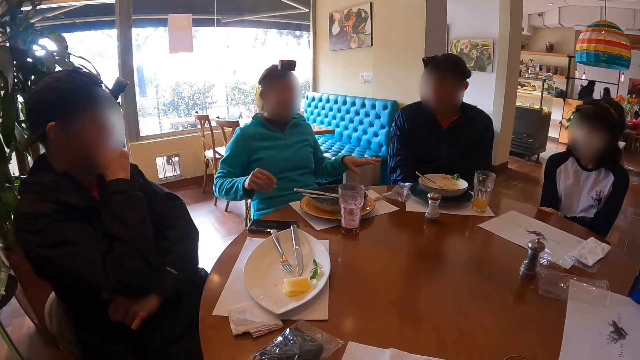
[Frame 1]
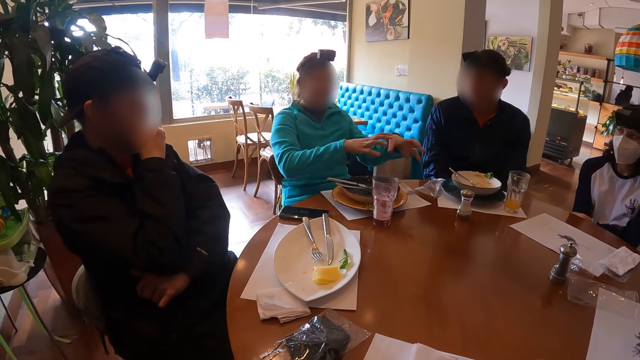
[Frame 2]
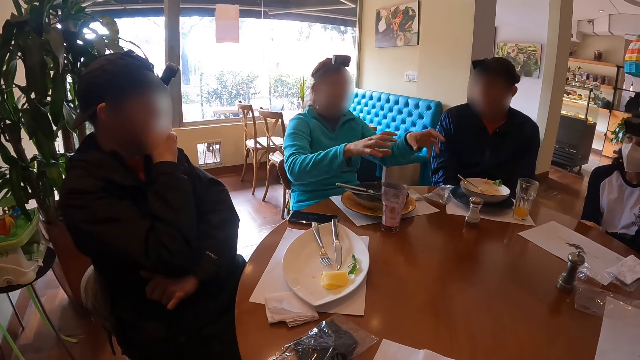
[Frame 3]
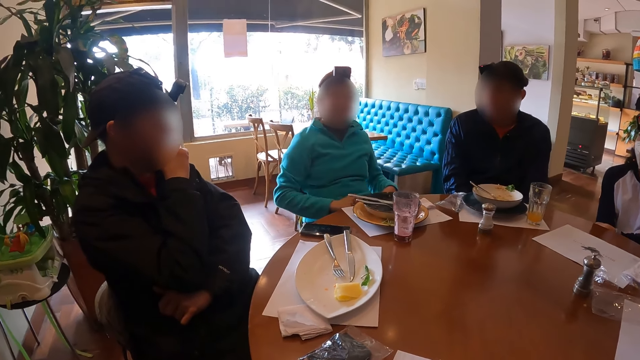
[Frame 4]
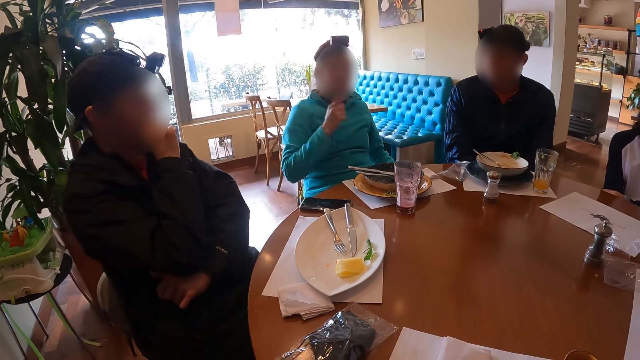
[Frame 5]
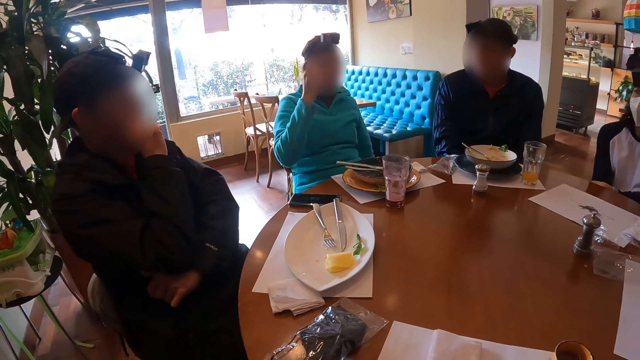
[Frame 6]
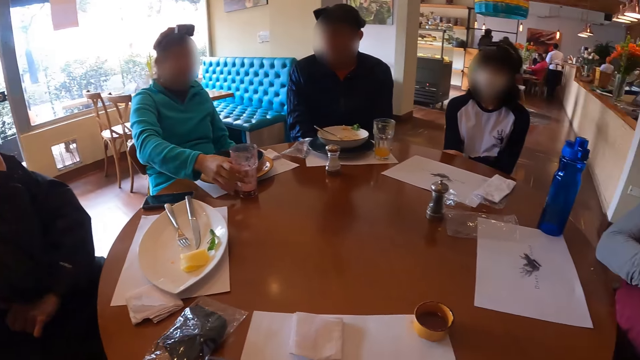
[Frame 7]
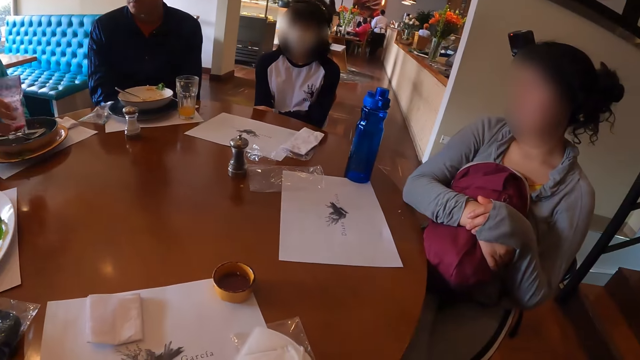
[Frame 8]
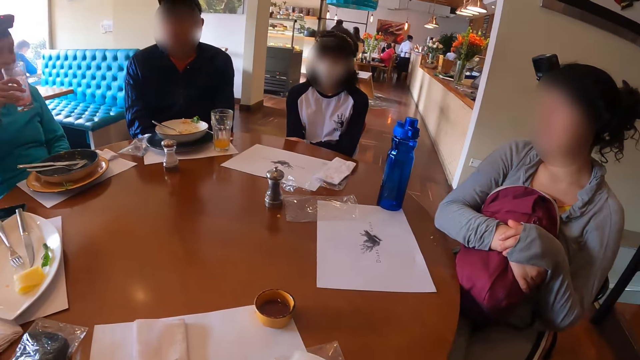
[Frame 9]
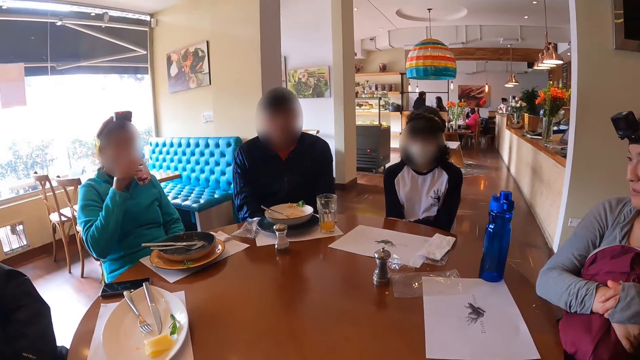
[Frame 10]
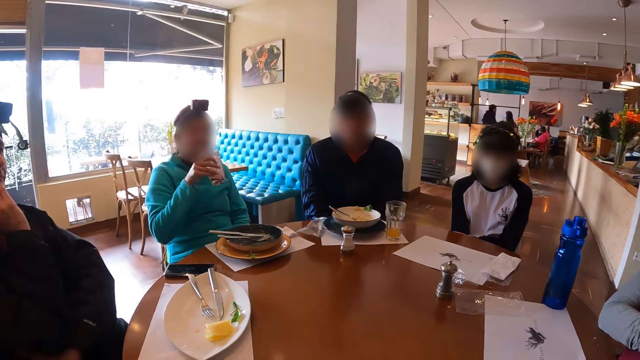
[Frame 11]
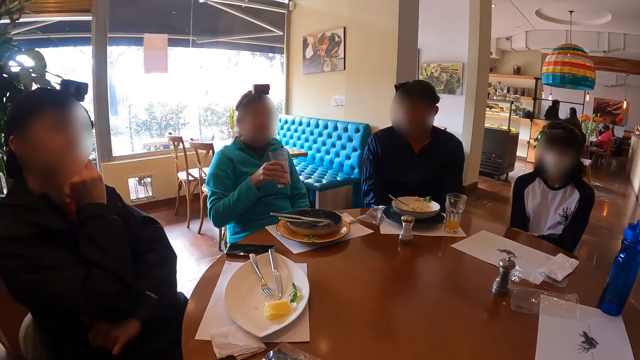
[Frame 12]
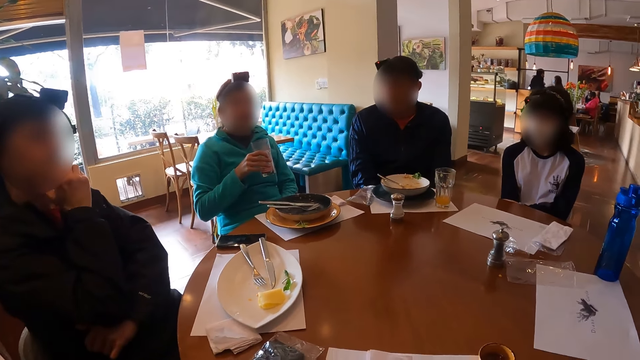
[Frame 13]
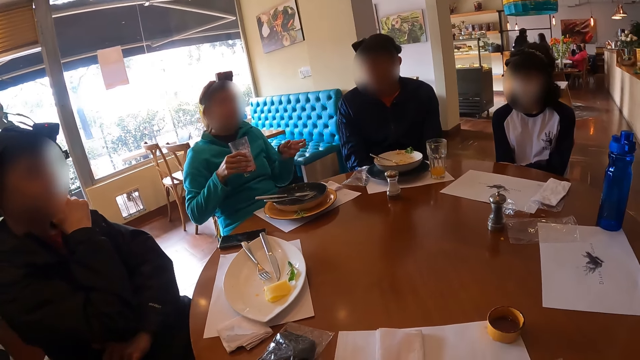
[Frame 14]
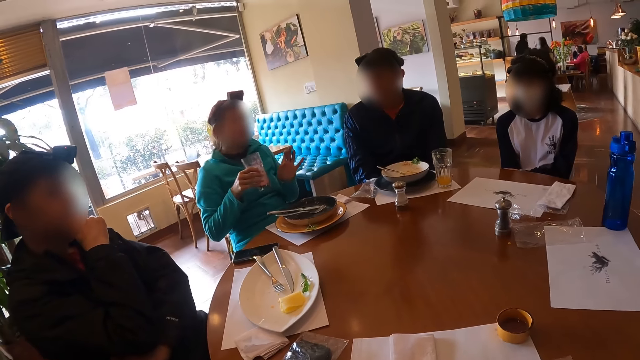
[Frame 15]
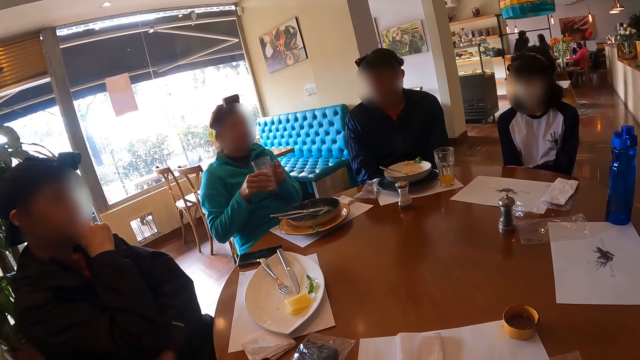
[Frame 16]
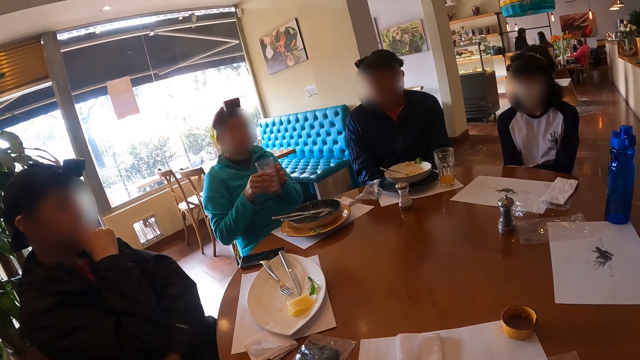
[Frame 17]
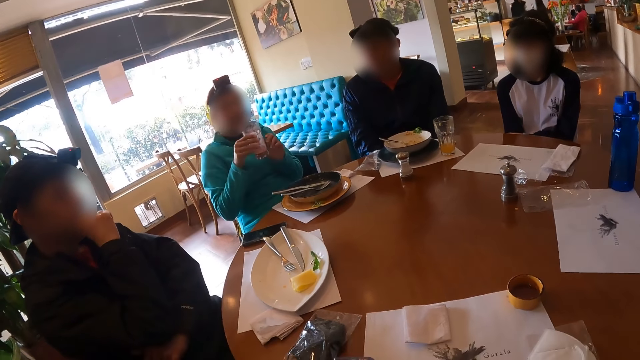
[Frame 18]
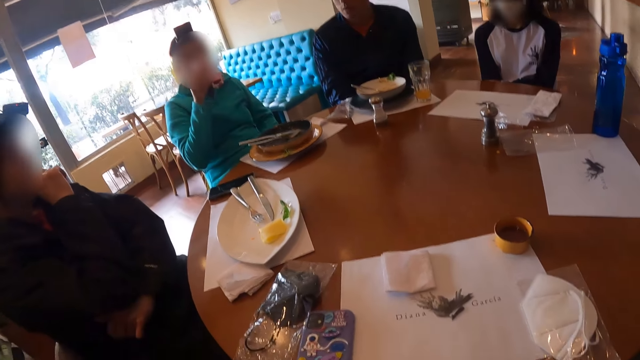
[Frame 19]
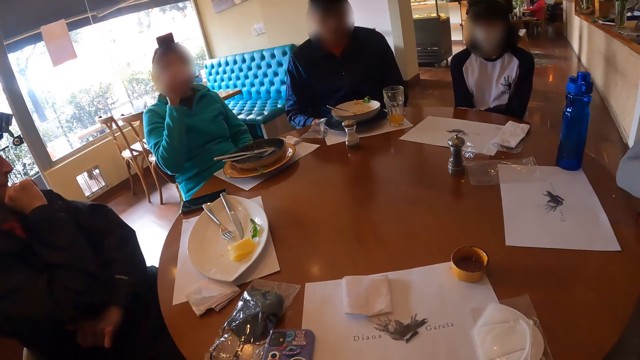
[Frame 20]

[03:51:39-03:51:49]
A woman picks the cup from the table with her right hand. The camera wearer looks at a lady. The woman drinks soda from the cup with her right hand. The camera wearer stares at another lady as she explains something with gestures.

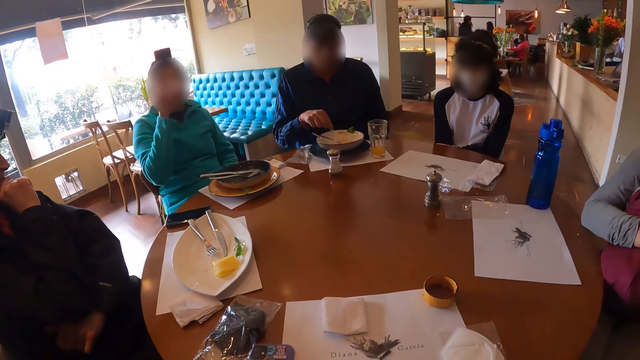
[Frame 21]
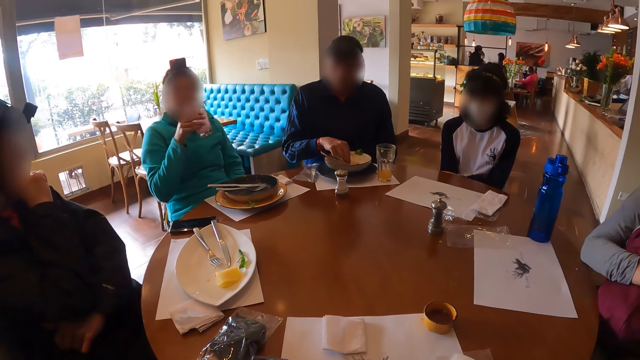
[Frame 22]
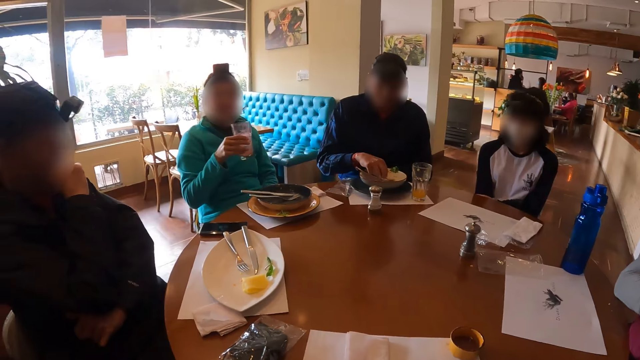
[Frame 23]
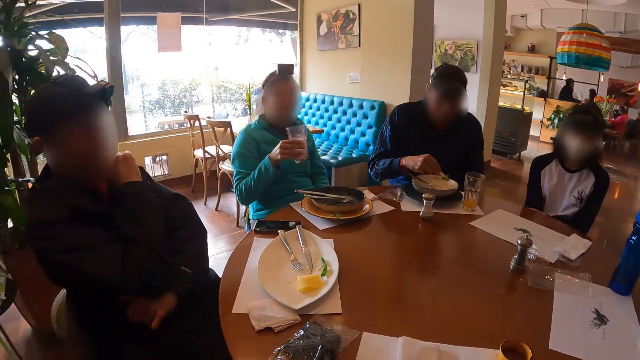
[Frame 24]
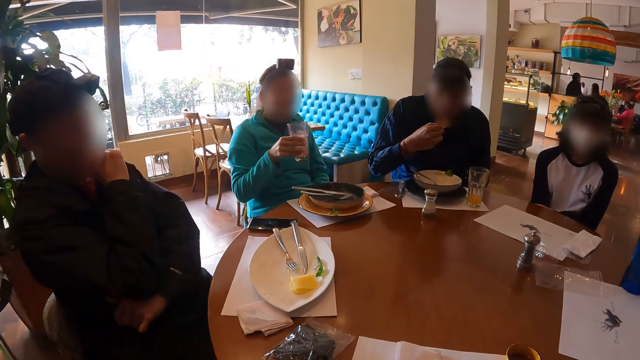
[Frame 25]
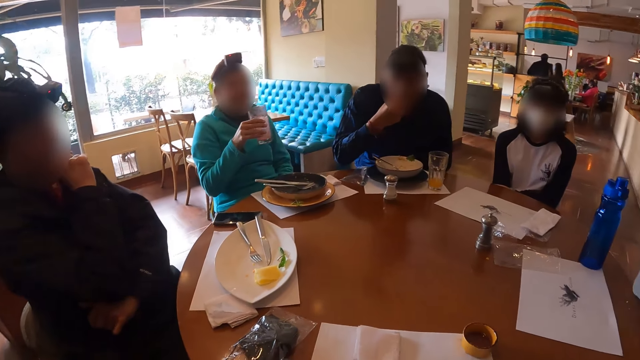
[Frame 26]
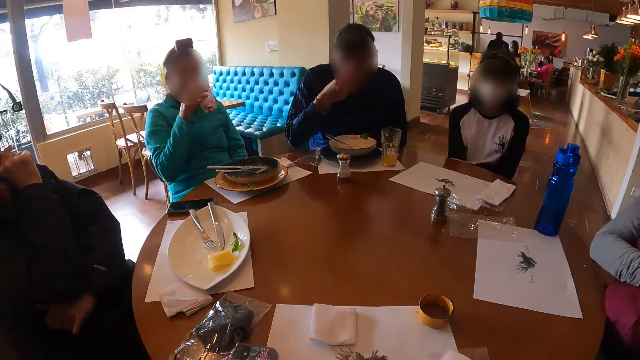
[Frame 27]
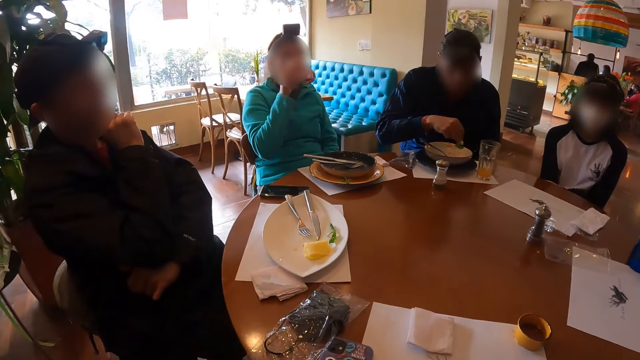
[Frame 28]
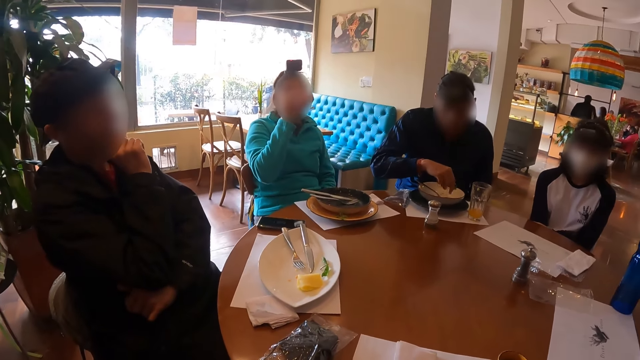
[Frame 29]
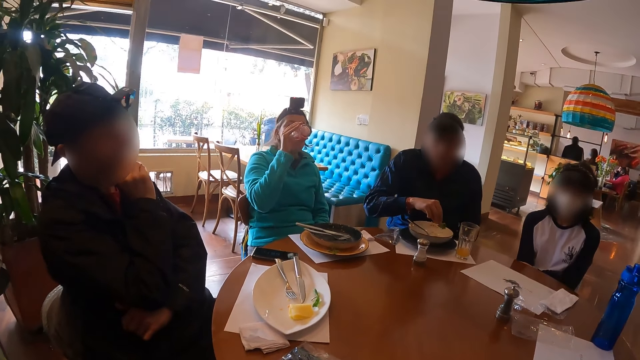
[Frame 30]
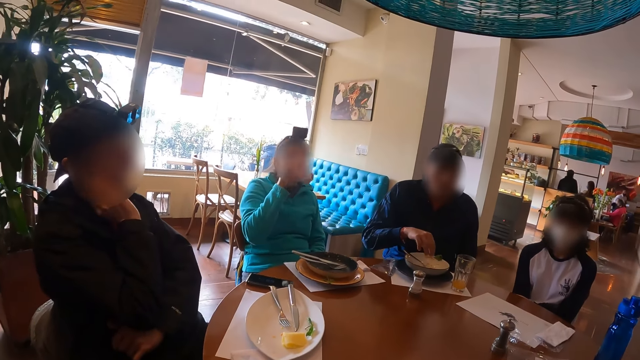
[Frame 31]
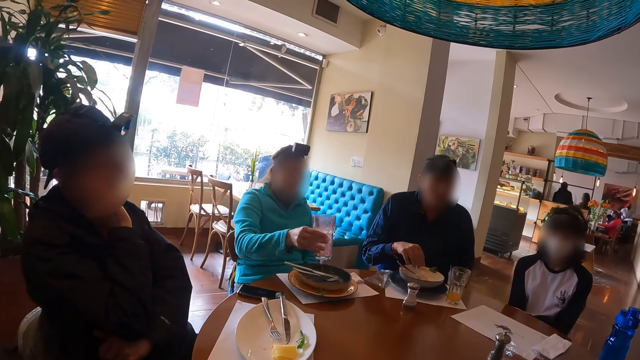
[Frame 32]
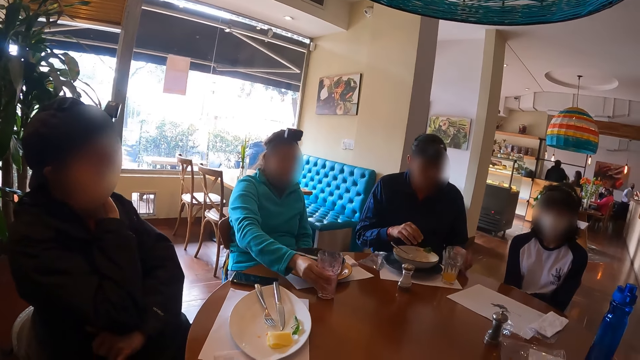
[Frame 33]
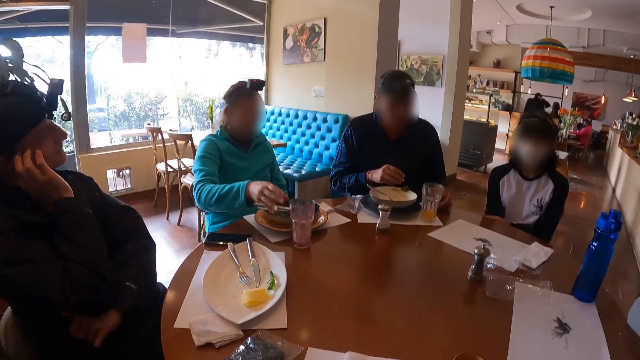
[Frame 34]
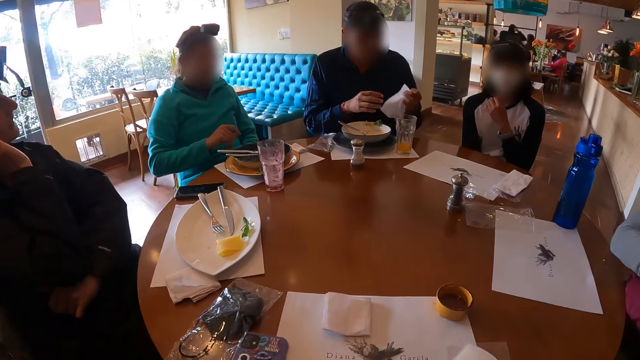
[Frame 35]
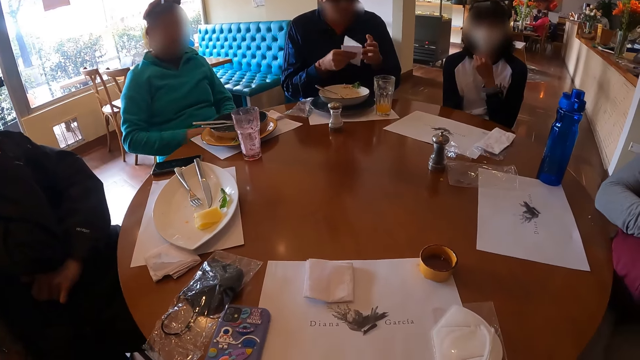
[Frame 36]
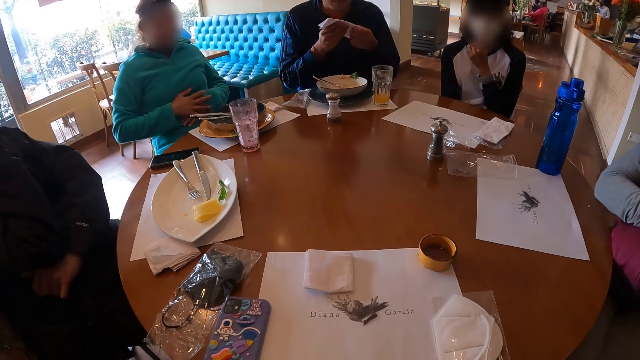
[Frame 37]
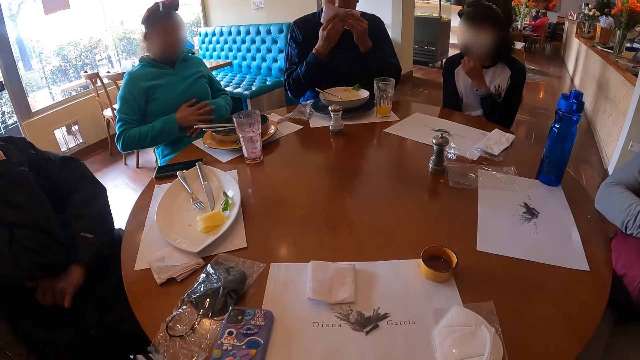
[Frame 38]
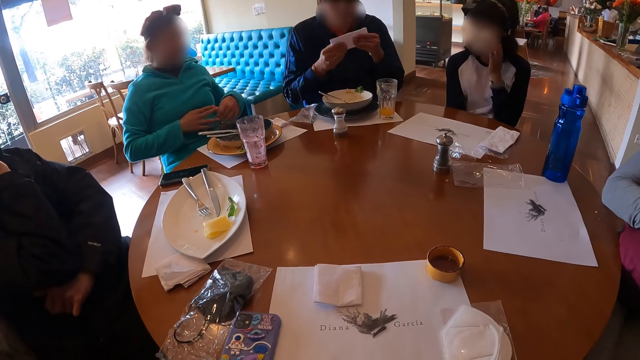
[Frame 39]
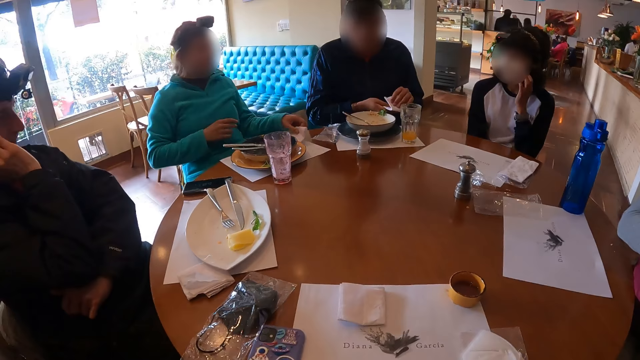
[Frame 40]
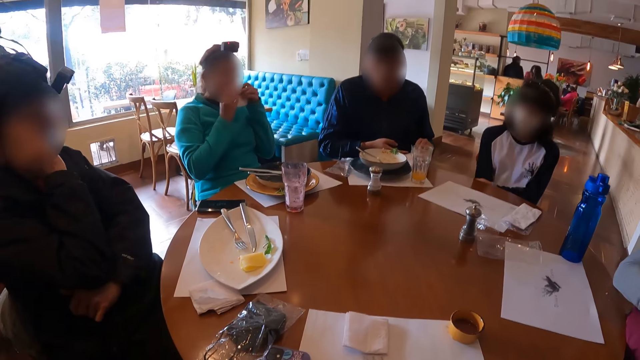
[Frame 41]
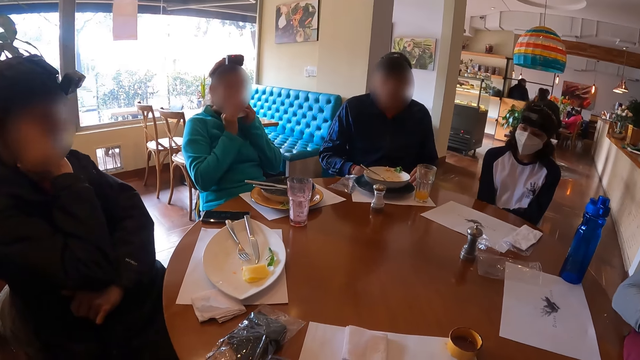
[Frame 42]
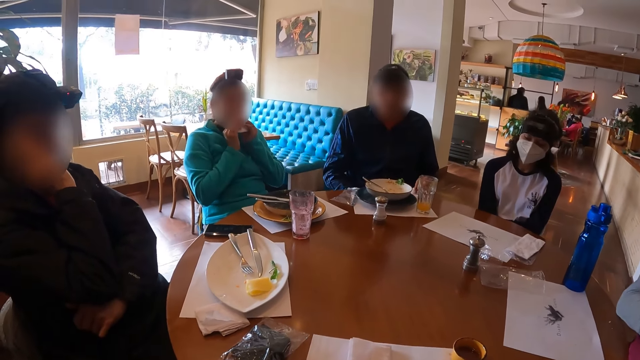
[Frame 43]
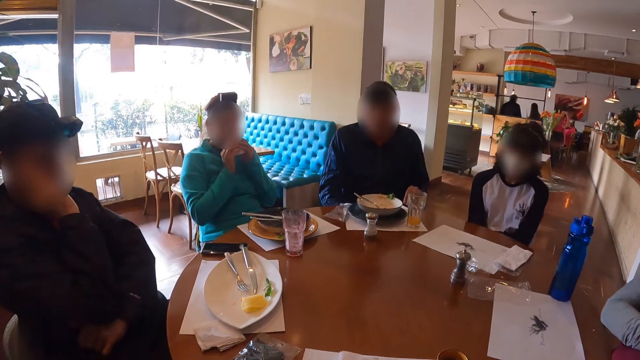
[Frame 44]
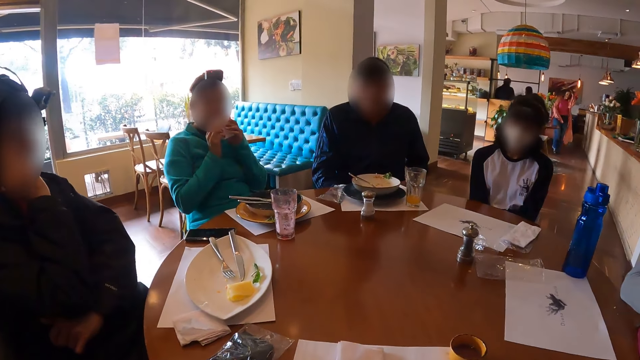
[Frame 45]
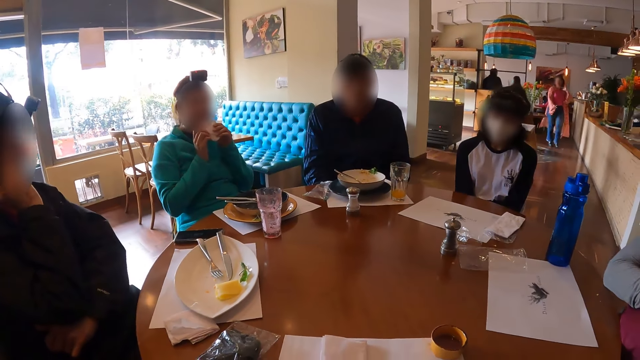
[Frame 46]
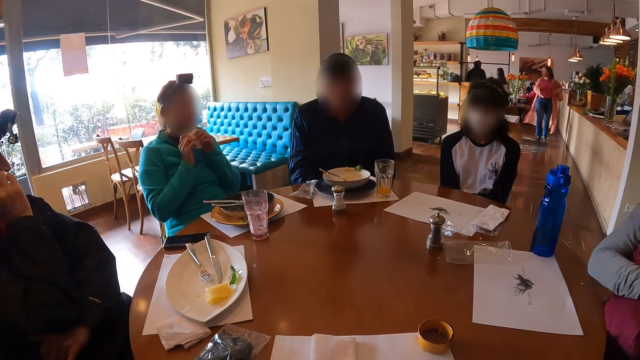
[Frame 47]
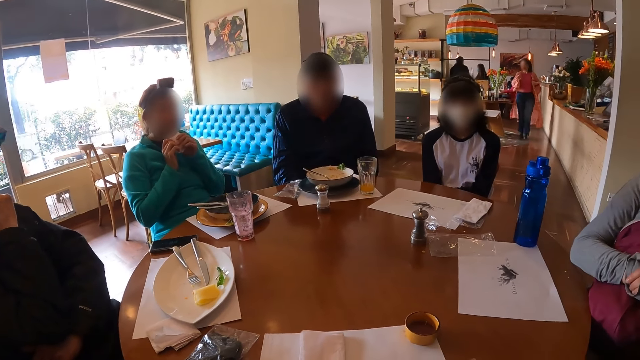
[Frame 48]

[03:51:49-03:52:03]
A man picks food from the plate on the table with his right hand. The man eats food from his right hand. The man drops food on the plate on the table with his right hand. A woman drops the cup on the table with her right hand. The man picks a piece of paper towel from the table with his left hand. The man wipes his mouth with the piece of paper towel in both hands. The woman picks the piece of paper towel from the table with her left hand. The man drops the piece of paper towel on the table with his left hand.
